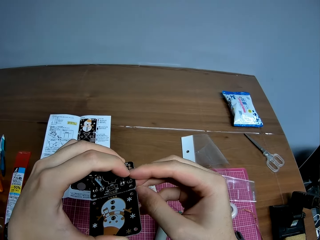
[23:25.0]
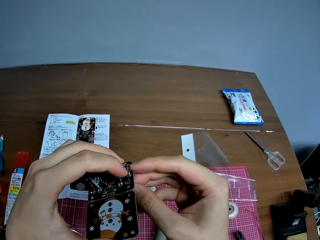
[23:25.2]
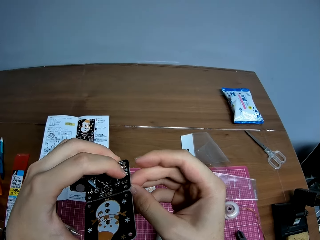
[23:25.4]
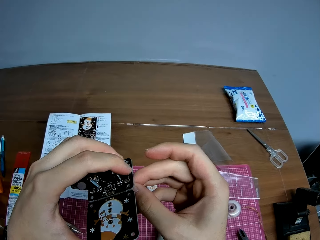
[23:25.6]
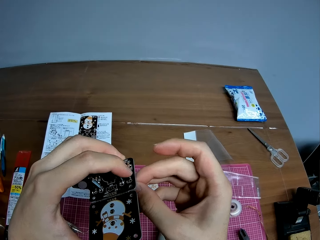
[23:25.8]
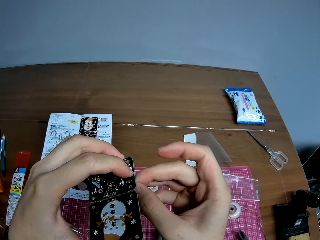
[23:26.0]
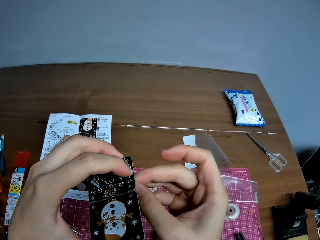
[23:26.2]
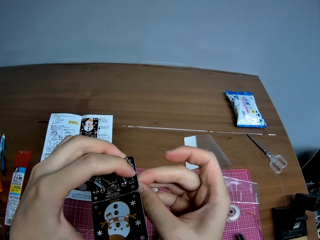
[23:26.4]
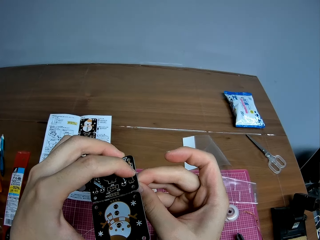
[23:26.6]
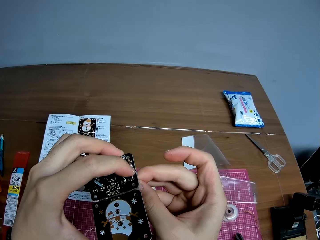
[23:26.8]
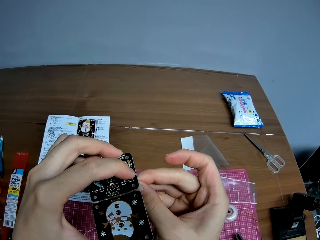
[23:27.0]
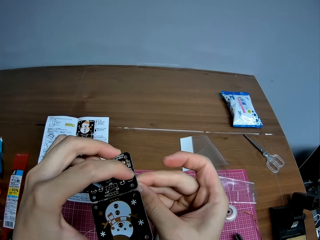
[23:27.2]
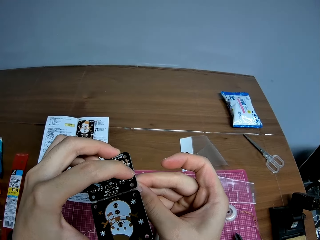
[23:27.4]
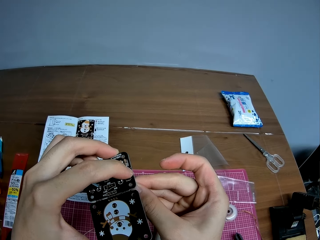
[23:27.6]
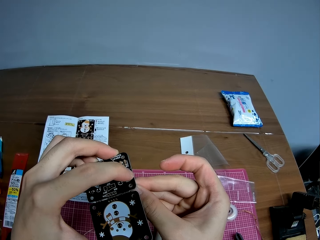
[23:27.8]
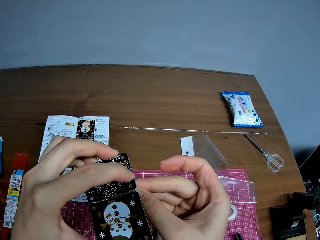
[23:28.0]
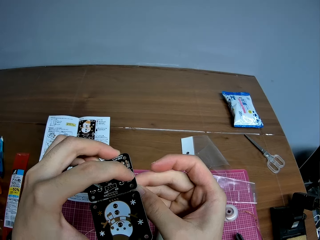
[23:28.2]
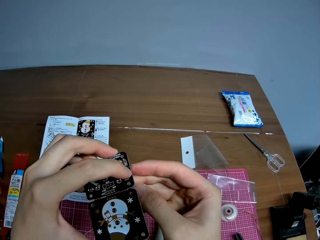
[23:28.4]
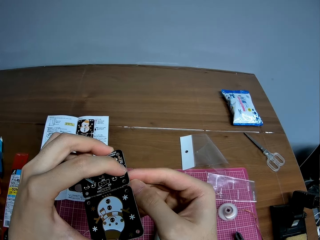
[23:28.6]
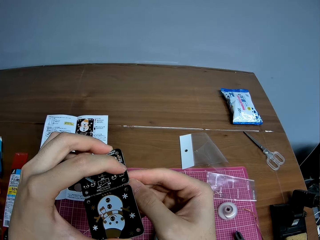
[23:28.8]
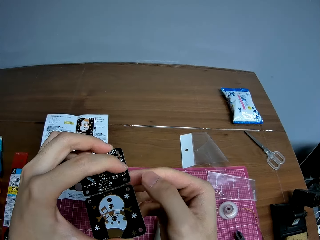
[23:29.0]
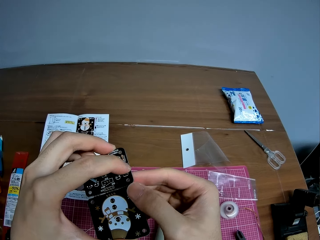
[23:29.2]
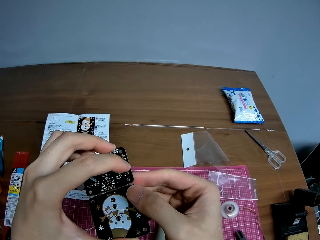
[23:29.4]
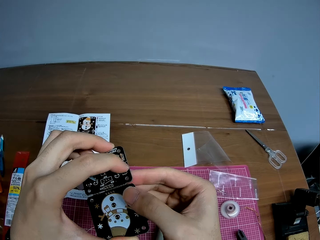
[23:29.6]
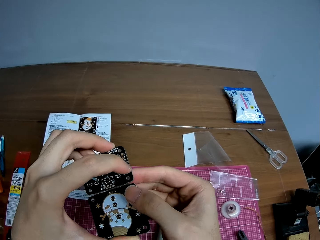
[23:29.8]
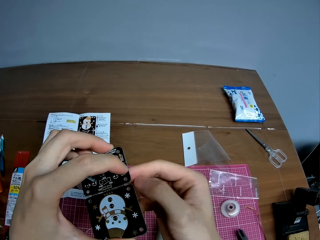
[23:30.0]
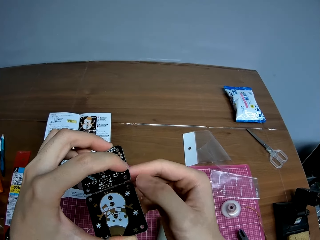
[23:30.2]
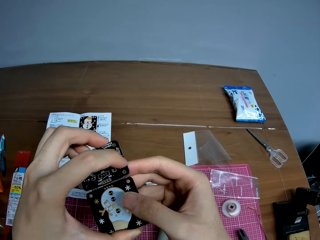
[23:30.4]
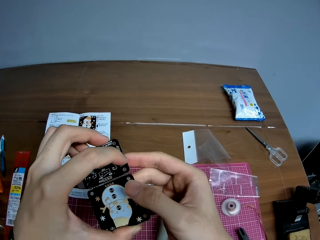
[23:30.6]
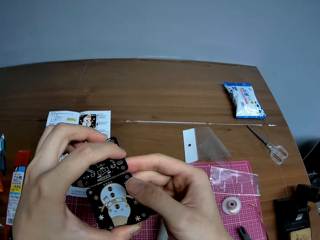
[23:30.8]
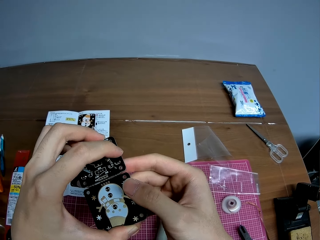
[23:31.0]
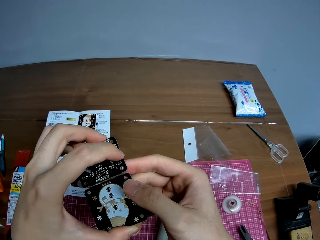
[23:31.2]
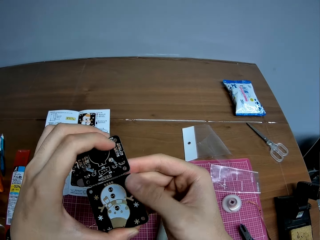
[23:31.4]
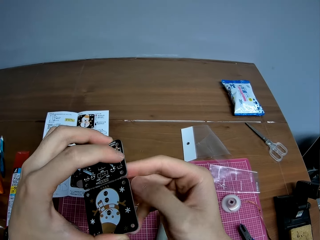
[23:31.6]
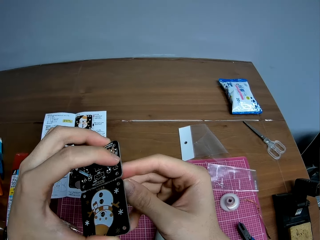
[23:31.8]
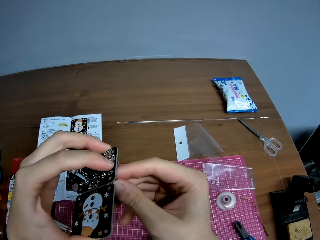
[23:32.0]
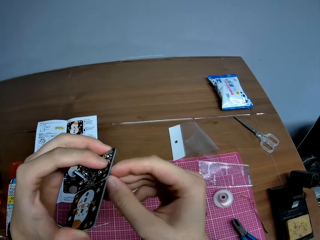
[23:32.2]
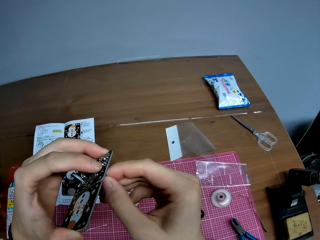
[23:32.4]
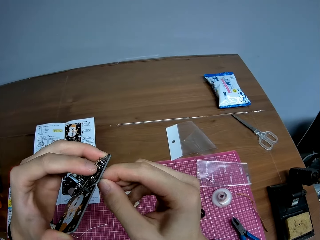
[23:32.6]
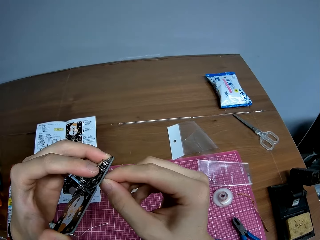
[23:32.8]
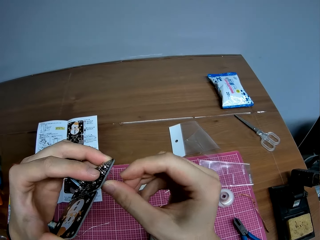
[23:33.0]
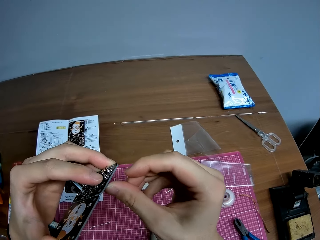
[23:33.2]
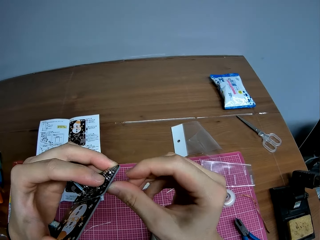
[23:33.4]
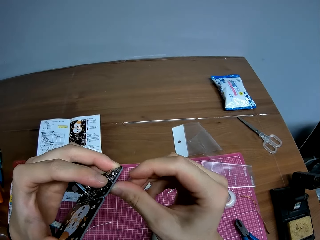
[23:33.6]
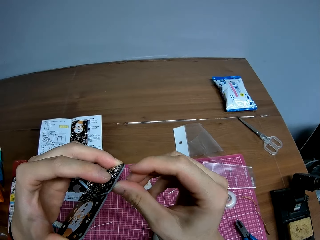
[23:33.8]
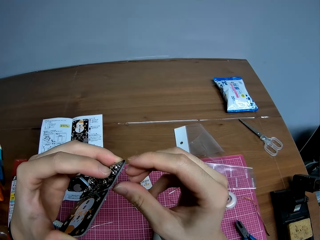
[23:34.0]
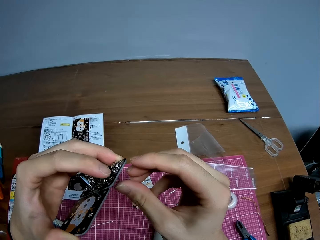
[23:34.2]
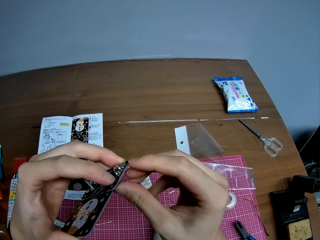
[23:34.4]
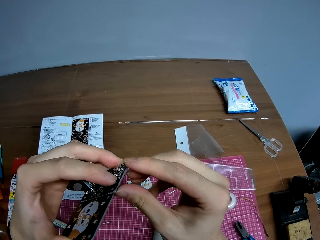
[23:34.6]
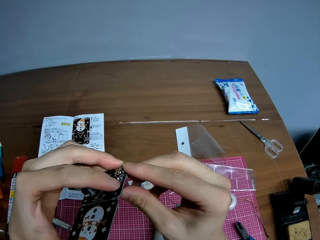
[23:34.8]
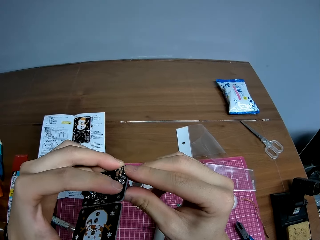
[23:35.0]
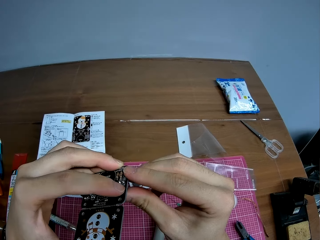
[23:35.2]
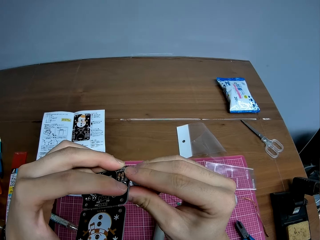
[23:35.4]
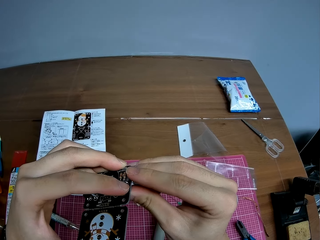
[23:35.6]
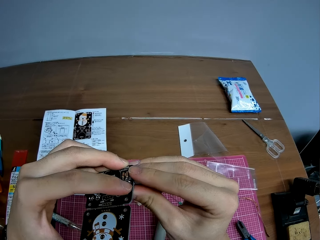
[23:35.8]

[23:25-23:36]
The camera wearer places an object on the motherboard.

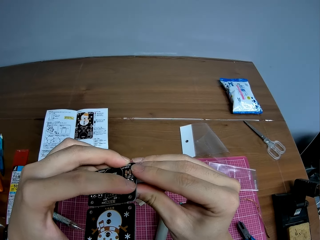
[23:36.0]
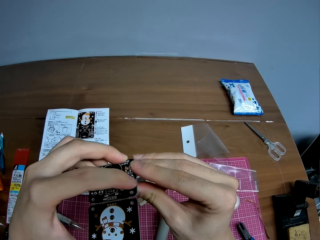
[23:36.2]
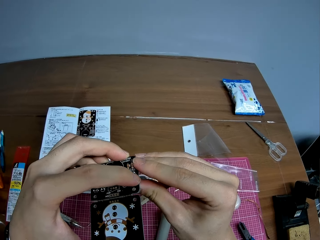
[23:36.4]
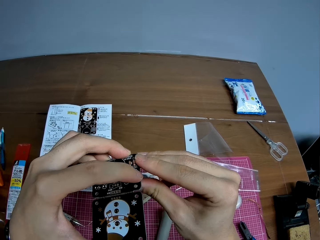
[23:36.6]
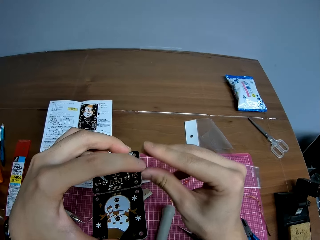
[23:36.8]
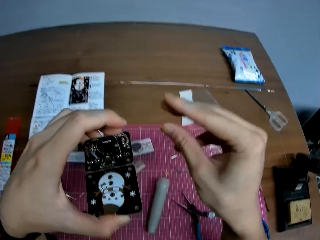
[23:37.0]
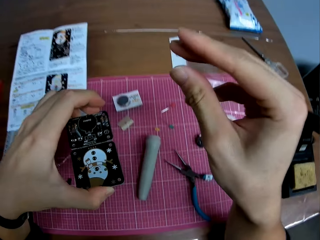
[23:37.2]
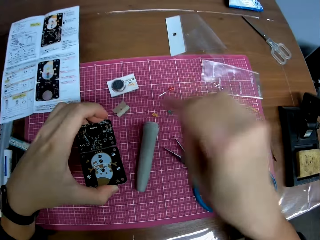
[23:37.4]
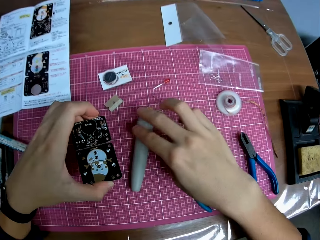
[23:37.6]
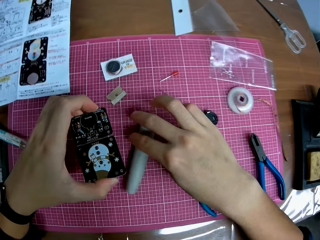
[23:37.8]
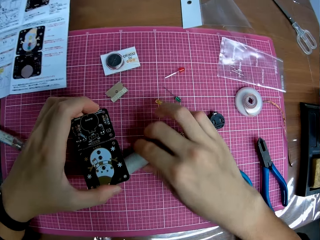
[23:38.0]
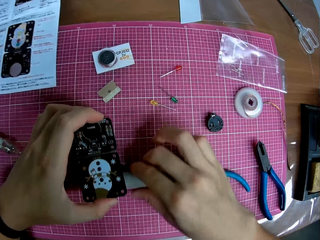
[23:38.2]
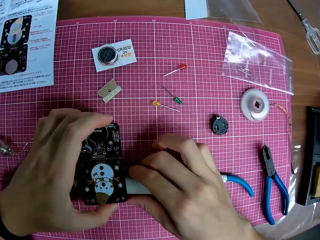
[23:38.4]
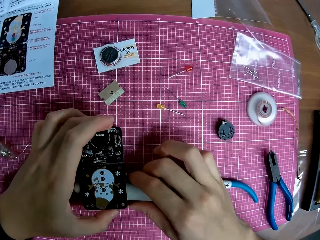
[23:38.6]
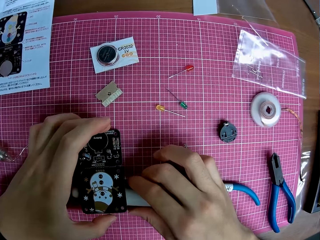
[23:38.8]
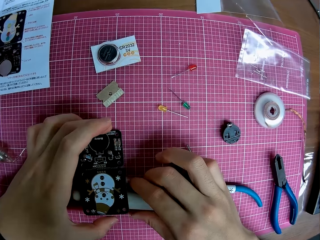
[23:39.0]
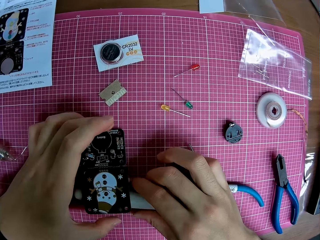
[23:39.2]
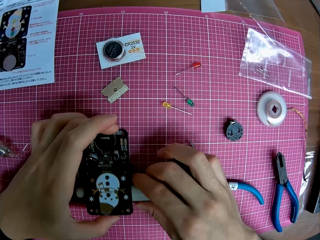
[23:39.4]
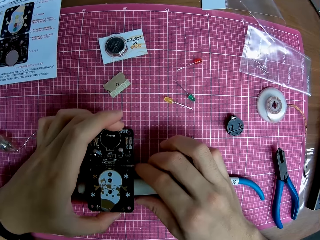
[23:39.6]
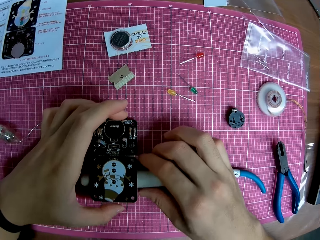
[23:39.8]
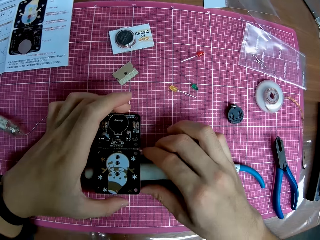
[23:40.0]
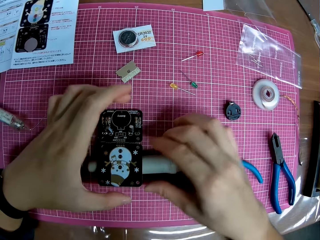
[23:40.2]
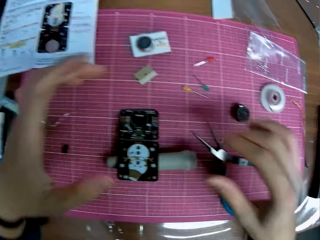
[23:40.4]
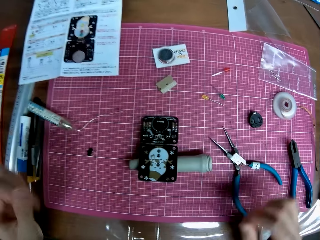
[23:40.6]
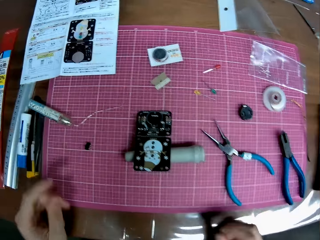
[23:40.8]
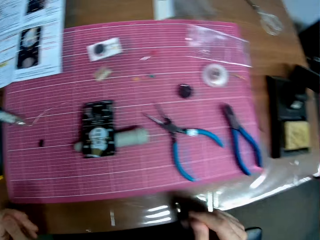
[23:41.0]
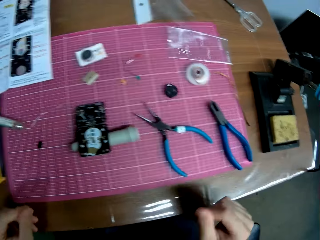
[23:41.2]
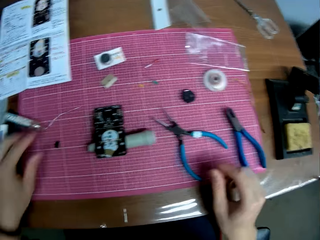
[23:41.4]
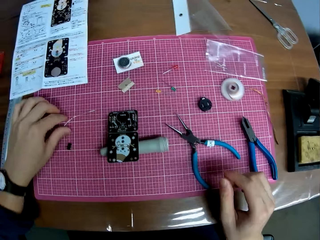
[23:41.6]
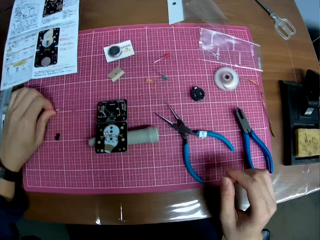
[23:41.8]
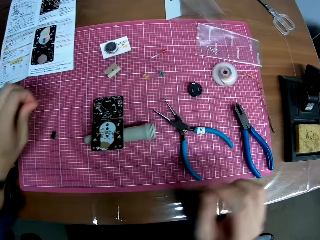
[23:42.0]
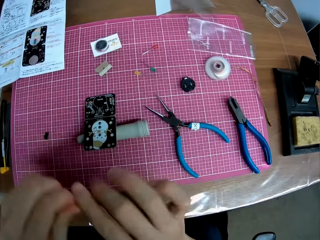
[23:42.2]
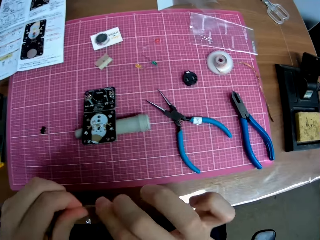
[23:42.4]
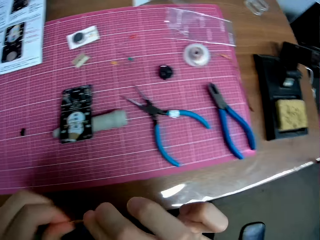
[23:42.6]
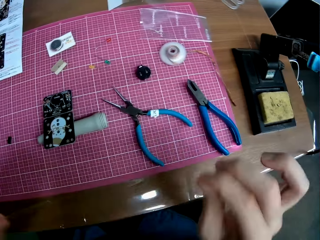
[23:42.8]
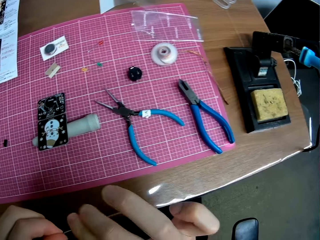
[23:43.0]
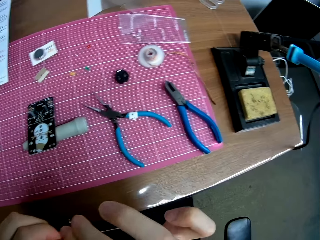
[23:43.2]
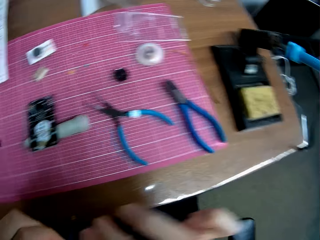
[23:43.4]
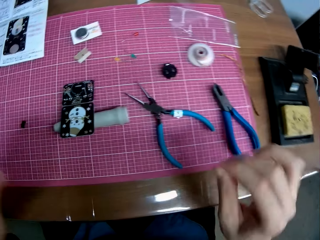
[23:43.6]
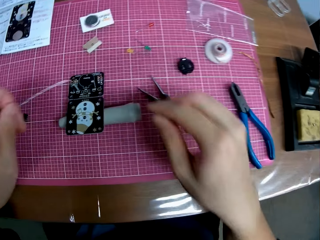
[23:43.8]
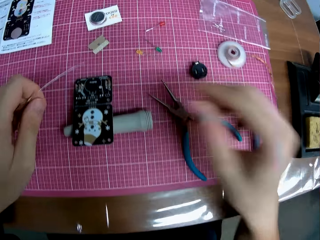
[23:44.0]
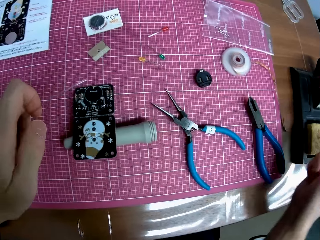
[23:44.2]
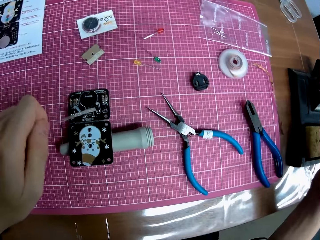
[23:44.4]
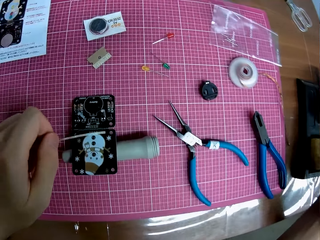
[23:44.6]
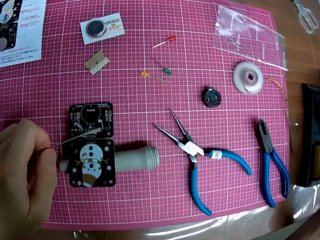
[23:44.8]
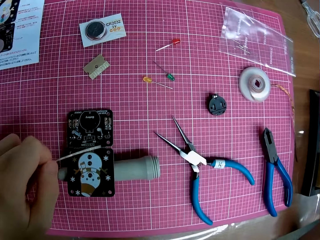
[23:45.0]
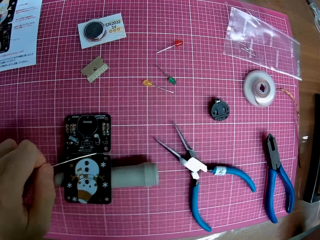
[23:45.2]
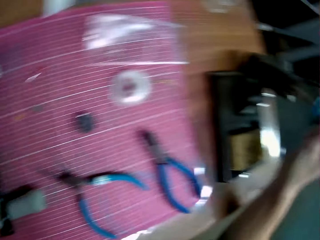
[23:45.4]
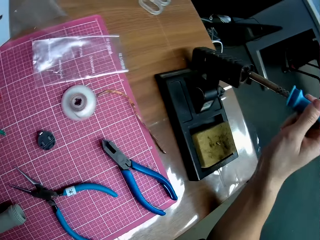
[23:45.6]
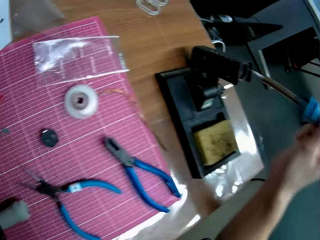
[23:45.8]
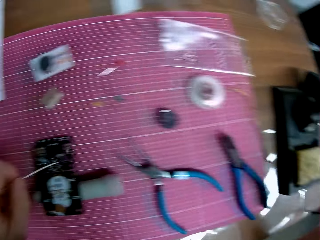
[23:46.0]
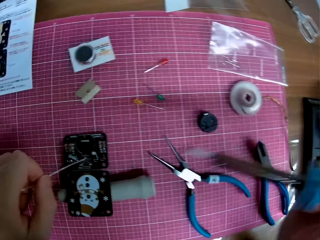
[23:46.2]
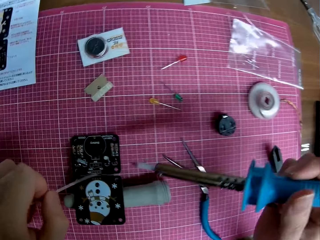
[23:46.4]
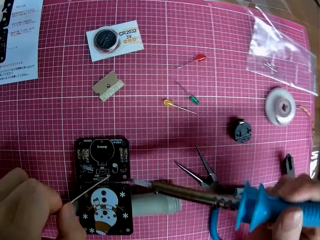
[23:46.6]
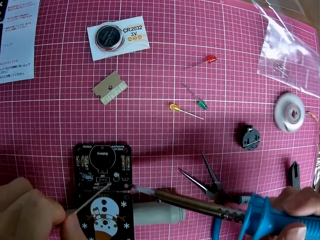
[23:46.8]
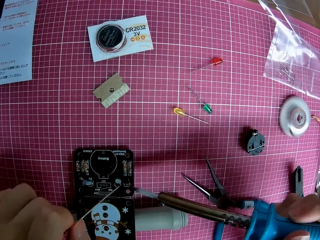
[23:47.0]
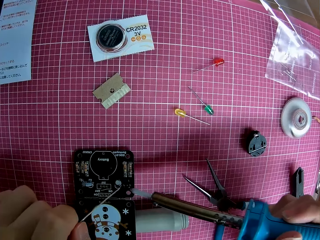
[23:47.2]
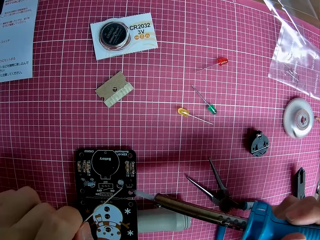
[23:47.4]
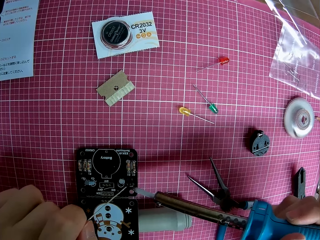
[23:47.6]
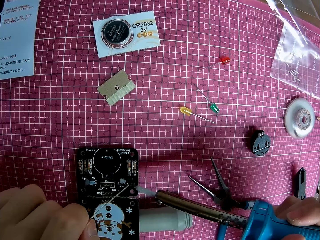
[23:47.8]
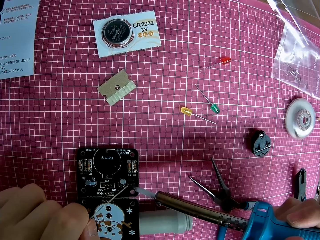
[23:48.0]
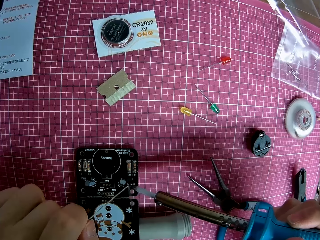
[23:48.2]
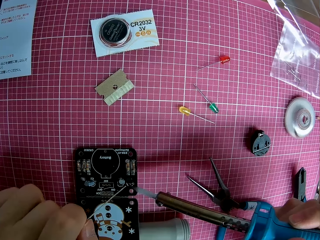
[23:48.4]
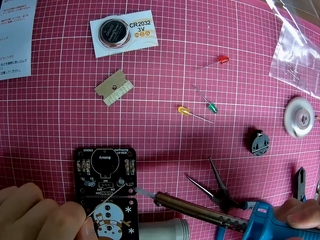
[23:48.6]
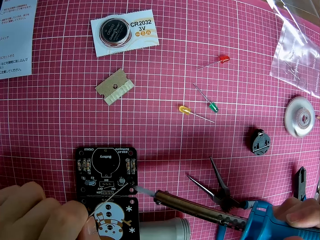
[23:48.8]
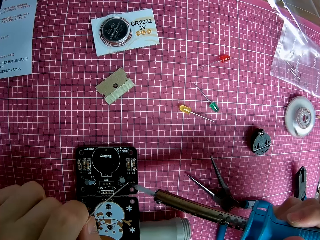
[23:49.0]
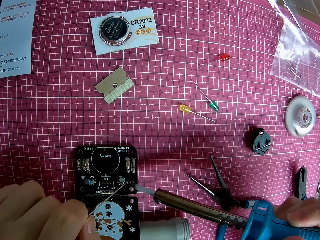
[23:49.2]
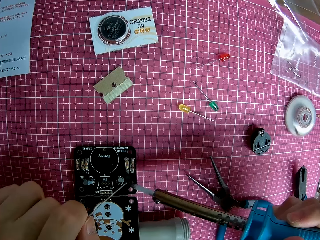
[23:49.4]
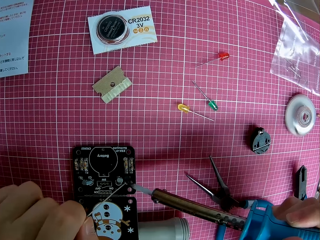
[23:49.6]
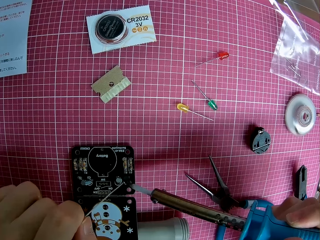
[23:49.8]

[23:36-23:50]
The camera wearer drops the motherboard on the table. They pick up the soldering wire on the table. They hold the wire. They take the soldering iron. They burn the motherboard with the soldering iron.
